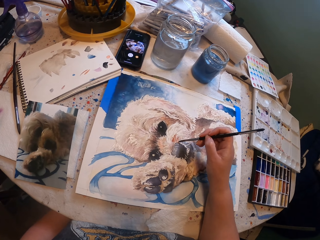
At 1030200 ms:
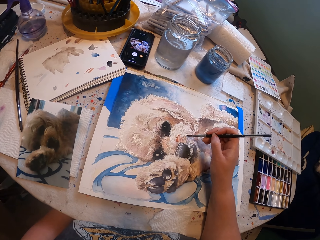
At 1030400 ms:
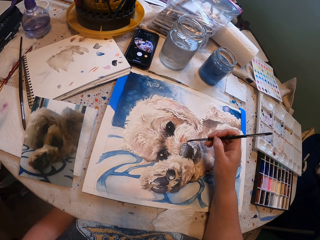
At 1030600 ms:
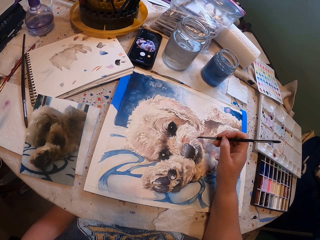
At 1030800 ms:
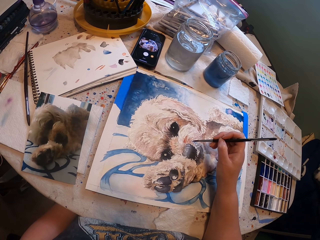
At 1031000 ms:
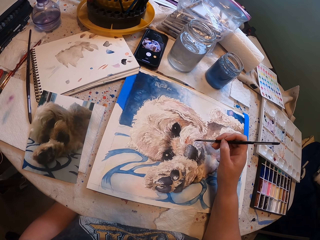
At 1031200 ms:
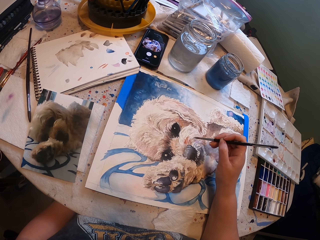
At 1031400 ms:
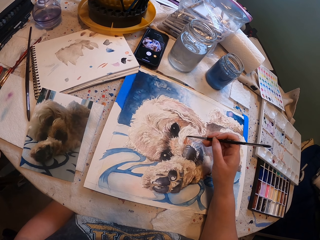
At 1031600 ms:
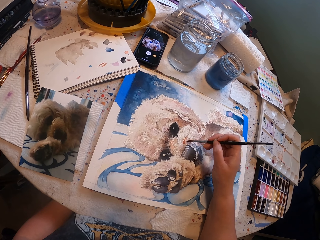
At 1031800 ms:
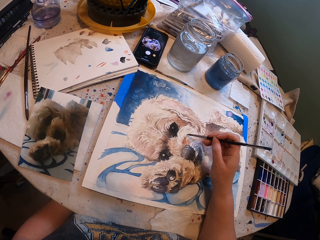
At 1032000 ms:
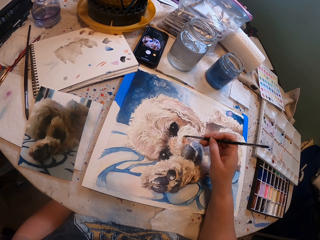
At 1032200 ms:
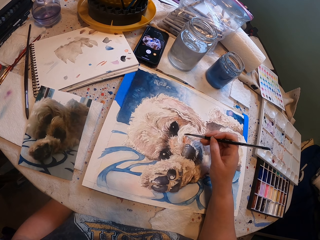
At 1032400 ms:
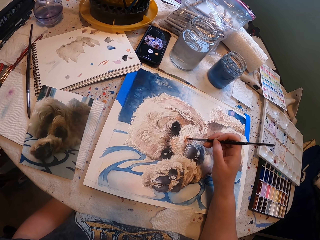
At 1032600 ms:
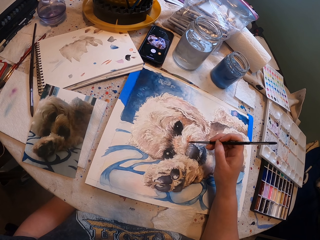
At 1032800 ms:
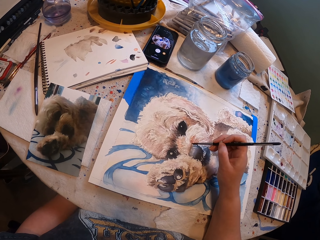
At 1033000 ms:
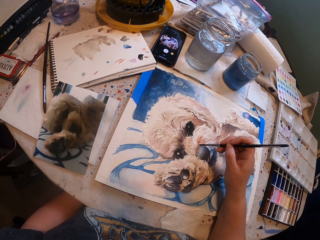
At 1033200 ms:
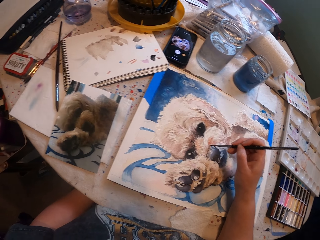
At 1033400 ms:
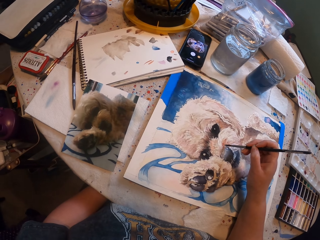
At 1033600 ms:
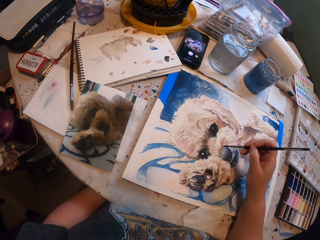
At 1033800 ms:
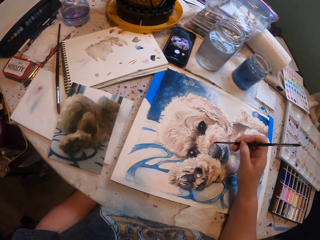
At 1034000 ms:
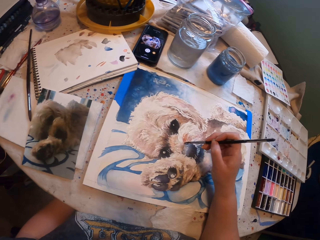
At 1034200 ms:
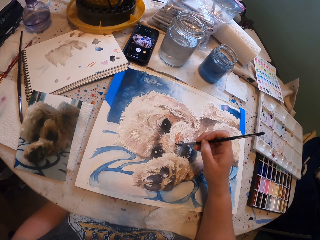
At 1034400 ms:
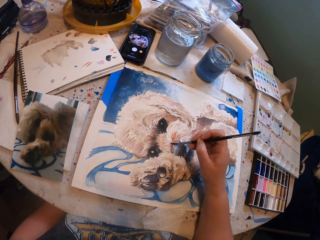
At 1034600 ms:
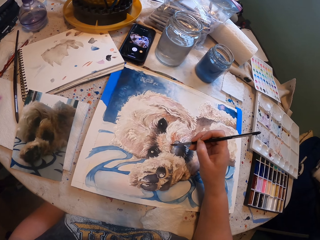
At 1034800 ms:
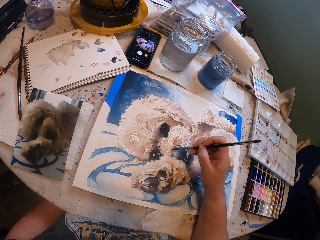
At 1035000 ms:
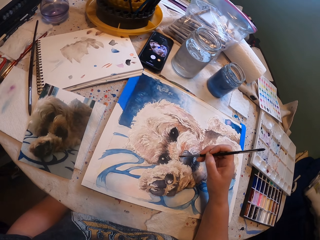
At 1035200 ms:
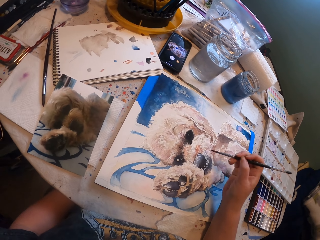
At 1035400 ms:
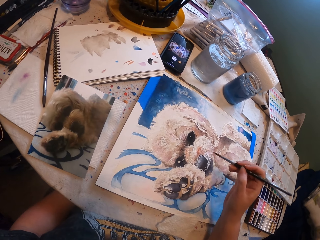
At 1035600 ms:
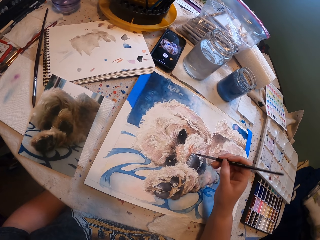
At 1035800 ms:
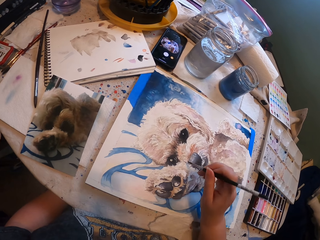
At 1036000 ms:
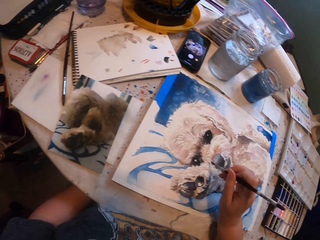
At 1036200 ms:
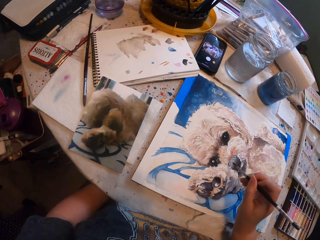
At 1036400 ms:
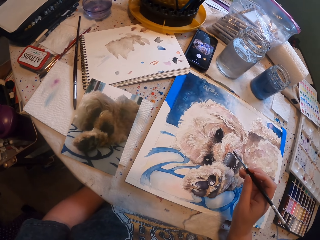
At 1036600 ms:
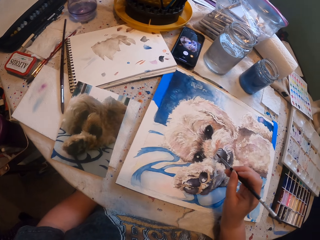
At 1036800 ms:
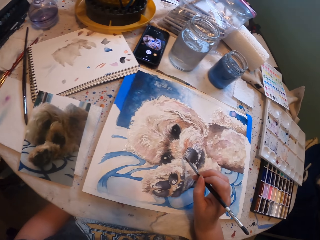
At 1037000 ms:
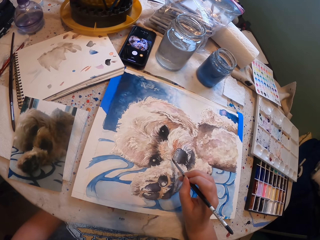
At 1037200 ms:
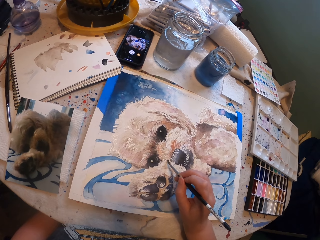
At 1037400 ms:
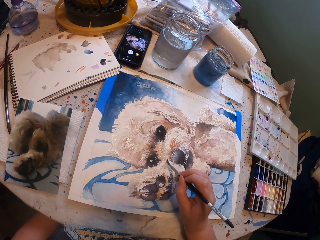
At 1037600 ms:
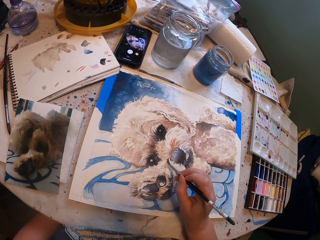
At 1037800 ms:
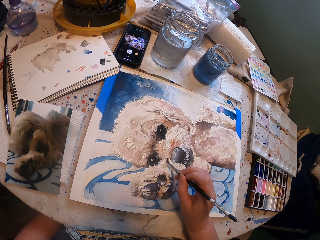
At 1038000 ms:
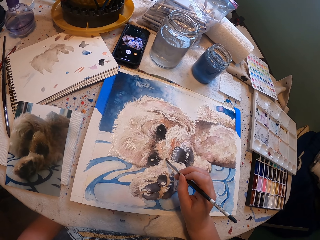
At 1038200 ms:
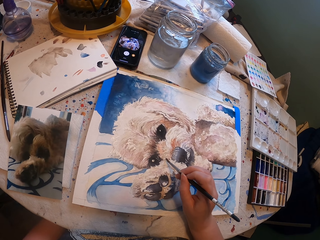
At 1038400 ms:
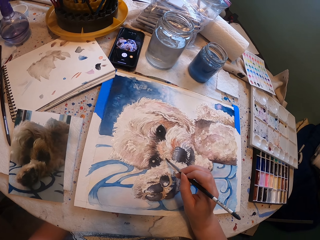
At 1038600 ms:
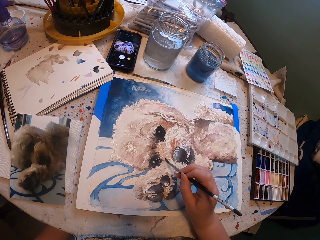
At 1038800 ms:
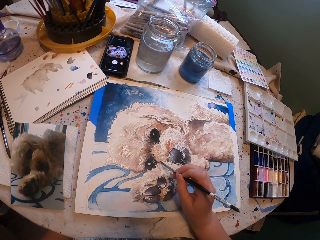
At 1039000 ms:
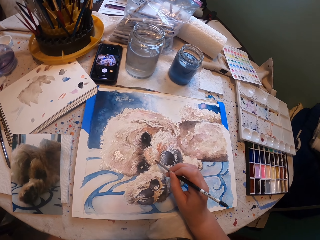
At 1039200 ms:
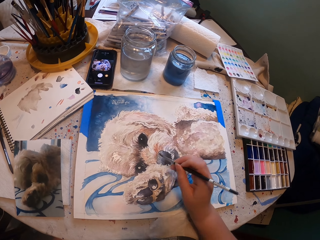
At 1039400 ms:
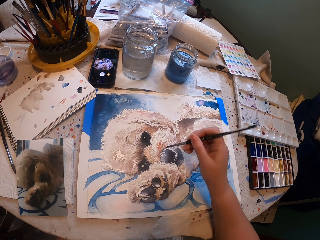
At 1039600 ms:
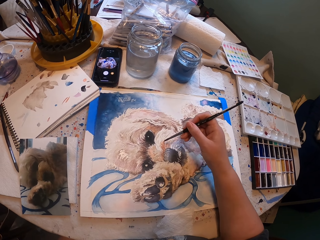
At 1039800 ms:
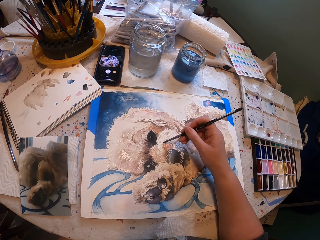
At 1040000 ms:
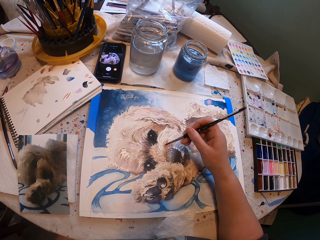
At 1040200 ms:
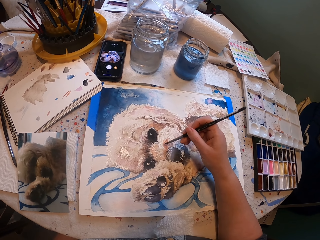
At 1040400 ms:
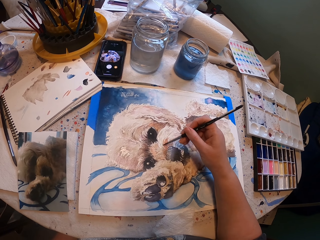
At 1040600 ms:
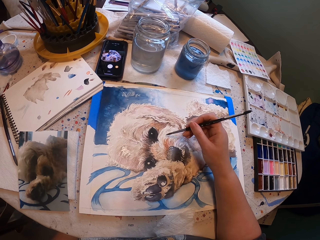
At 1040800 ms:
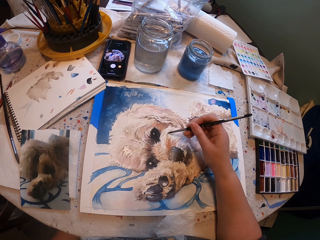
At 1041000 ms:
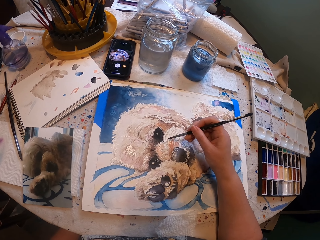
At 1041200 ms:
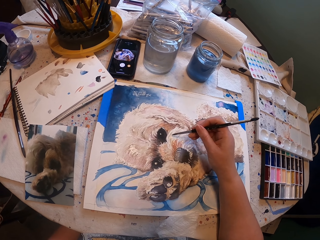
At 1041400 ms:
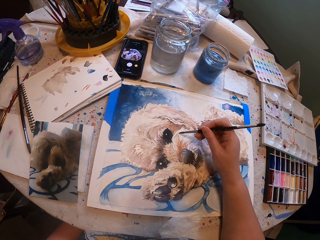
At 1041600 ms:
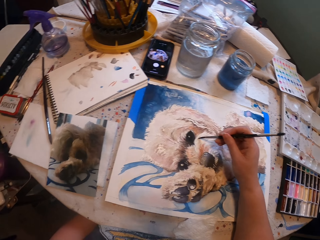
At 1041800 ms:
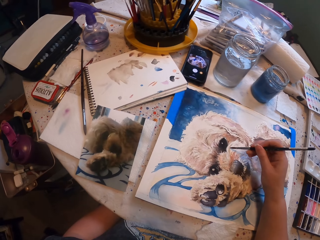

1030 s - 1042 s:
The camera wearer paints a painting with a paintbrush.

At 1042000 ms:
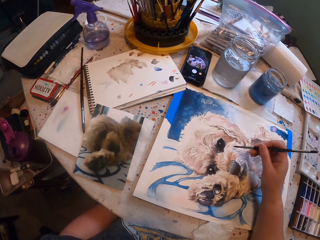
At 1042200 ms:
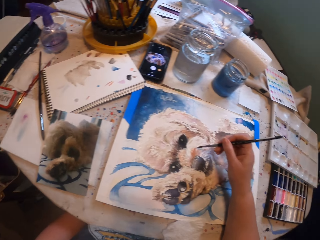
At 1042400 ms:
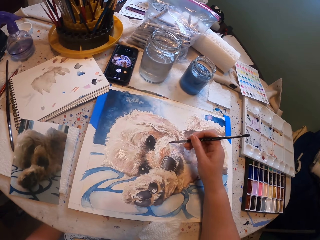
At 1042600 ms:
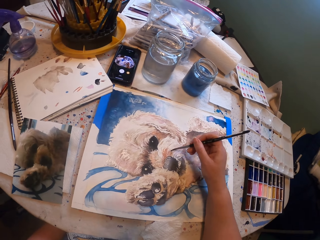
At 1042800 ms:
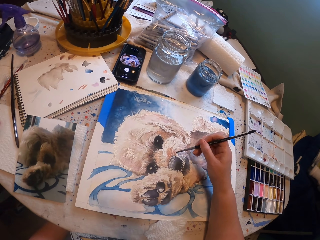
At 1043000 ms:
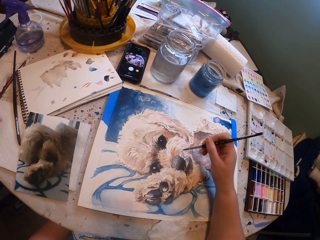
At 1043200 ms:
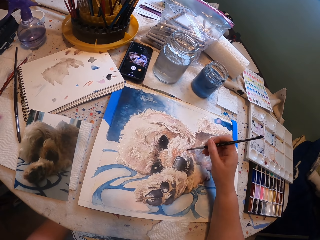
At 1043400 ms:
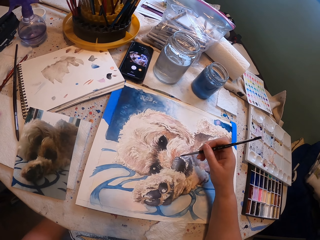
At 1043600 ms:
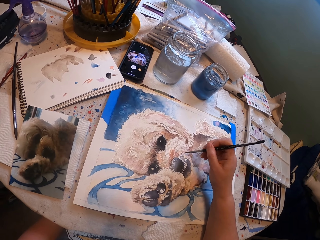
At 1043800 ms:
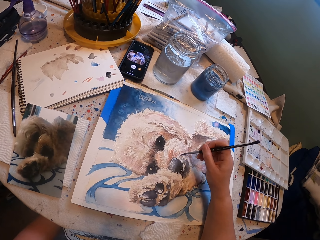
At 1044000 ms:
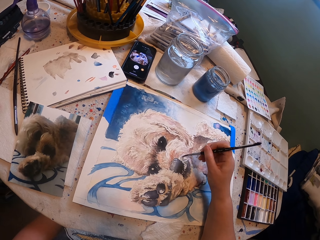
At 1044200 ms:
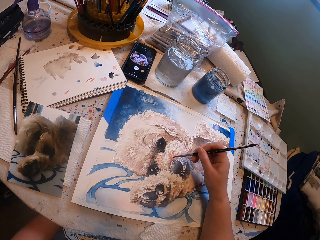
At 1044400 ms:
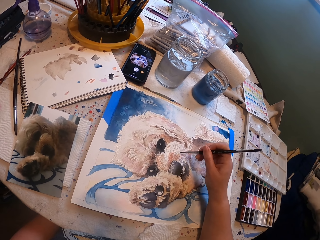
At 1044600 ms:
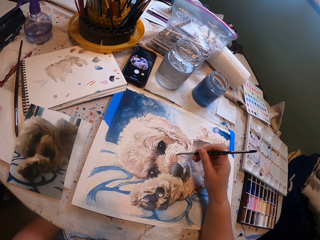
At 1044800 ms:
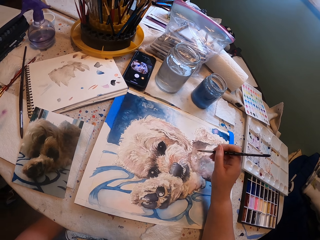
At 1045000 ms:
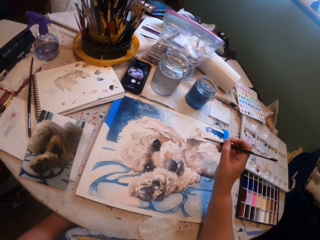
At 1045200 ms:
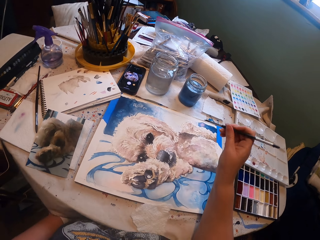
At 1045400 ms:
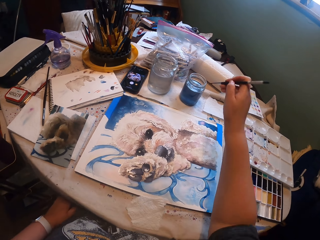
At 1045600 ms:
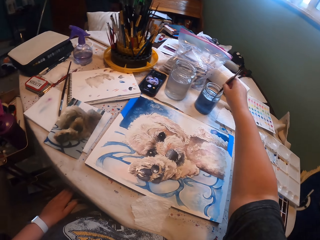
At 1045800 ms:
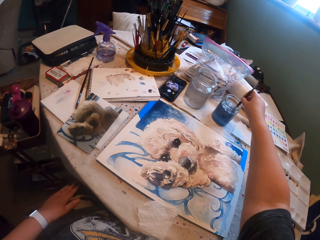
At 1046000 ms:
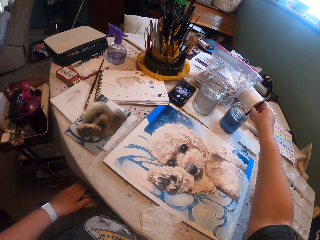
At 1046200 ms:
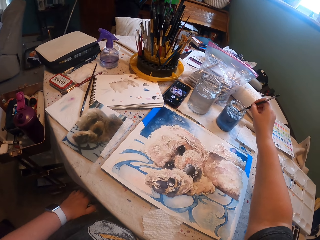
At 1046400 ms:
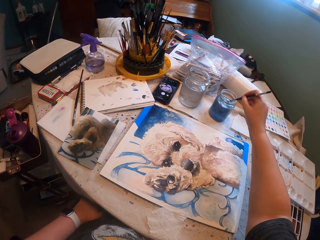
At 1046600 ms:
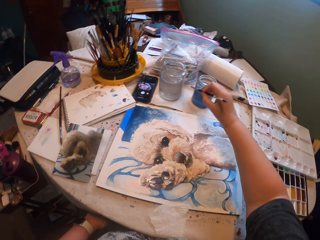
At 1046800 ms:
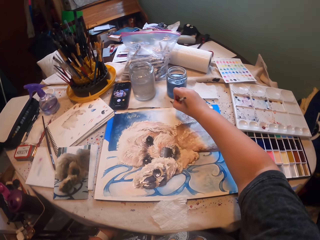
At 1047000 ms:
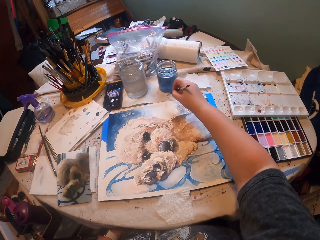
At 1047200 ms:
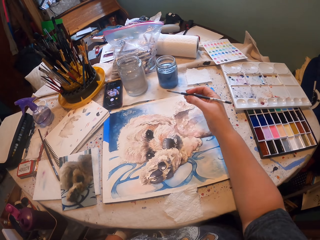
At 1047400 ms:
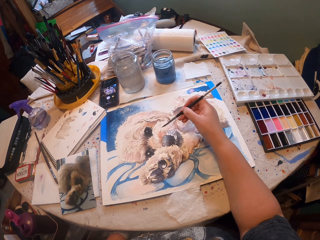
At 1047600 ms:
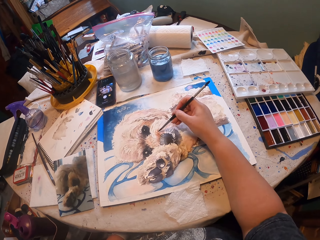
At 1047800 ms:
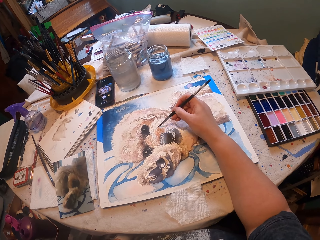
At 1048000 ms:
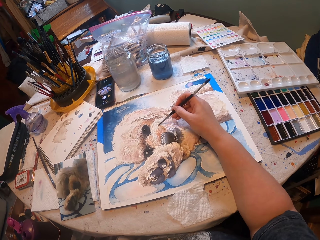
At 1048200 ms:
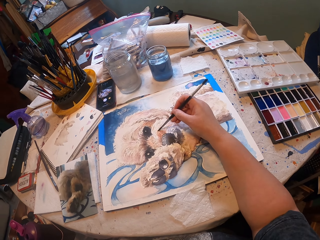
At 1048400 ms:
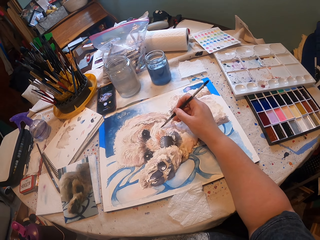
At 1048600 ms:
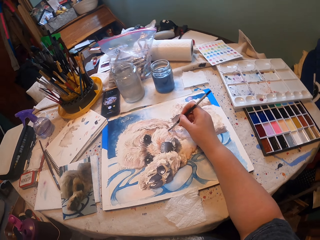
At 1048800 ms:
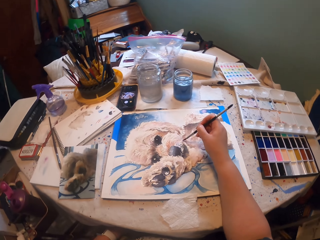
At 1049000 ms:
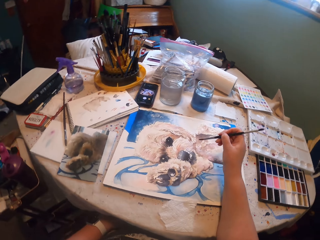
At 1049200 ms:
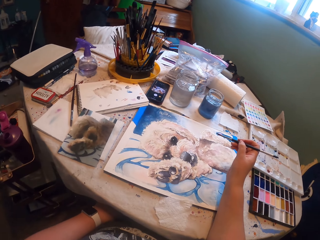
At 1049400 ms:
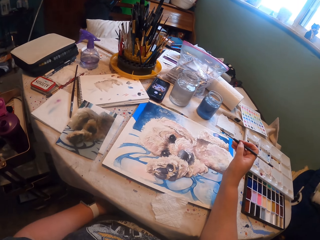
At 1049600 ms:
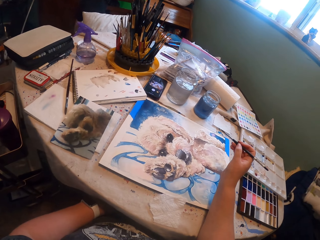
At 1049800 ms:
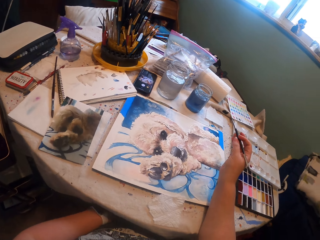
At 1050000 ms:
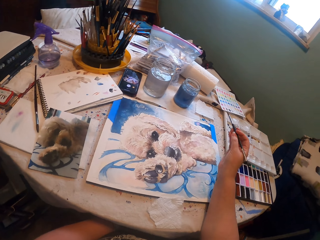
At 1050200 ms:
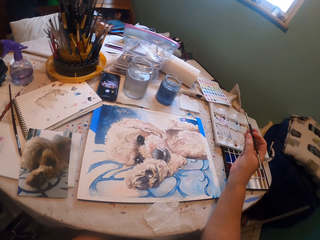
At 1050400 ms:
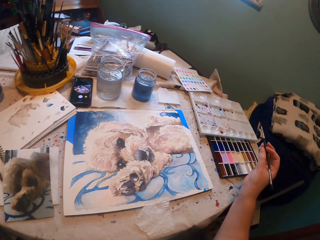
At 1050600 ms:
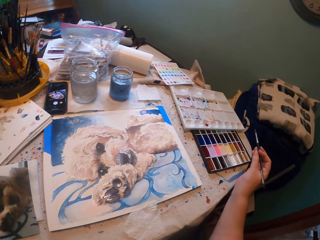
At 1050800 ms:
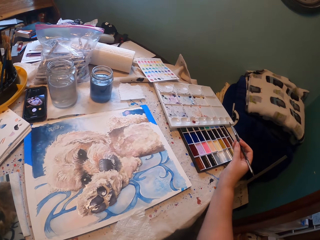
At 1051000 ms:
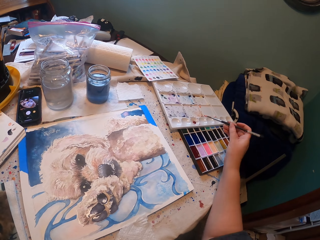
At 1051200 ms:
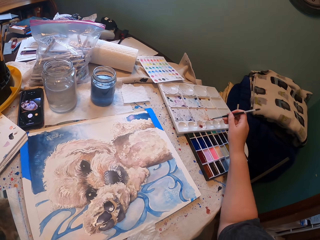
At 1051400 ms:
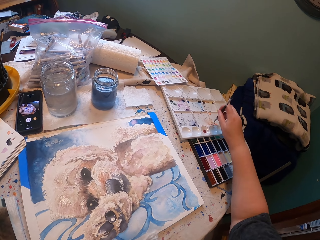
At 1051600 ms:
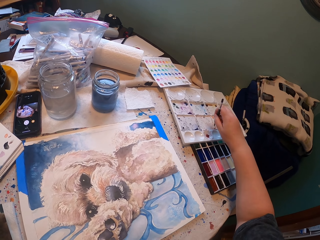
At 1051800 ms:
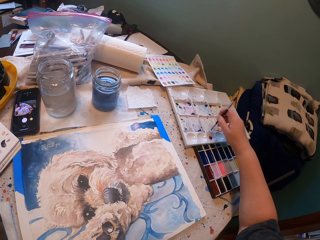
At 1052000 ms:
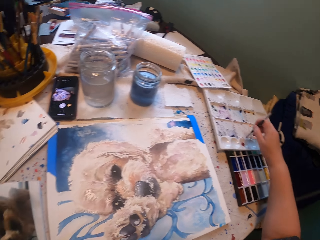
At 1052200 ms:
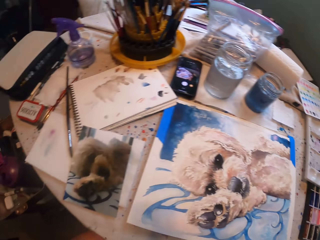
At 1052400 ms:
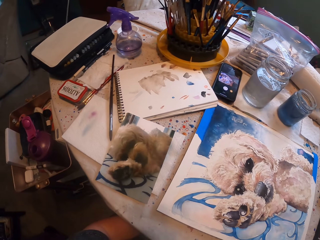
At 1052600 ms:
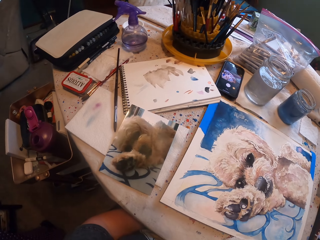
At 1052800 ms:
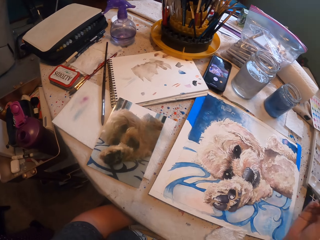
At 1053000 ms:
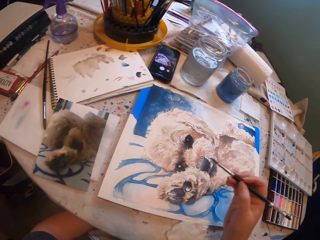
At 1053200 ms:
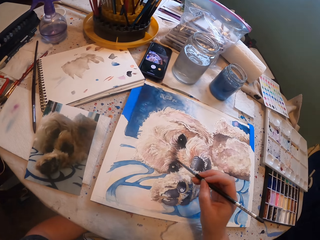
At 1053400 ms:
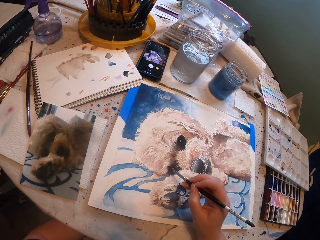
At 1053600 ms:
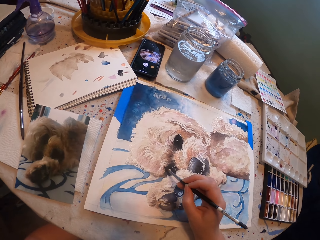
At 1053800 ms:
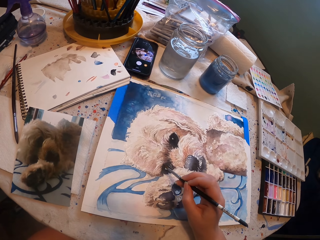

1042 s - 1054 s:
The camera wearer dips the paint brush in water inside the paint jar. They wipe the paint brush on the tissue paper. They paint the picture on the painting board with the paint brush. They pick the paints with the paint brush in the palette. They paint the picture on the painting board with the paint brush.
